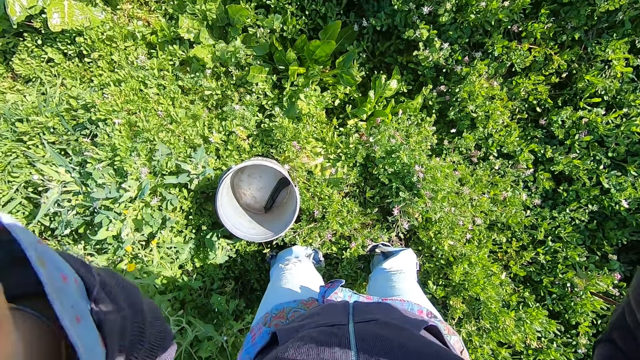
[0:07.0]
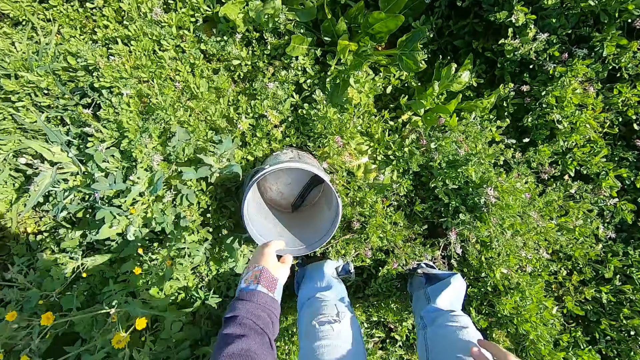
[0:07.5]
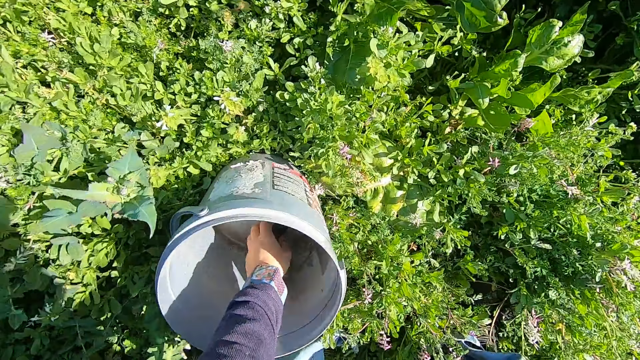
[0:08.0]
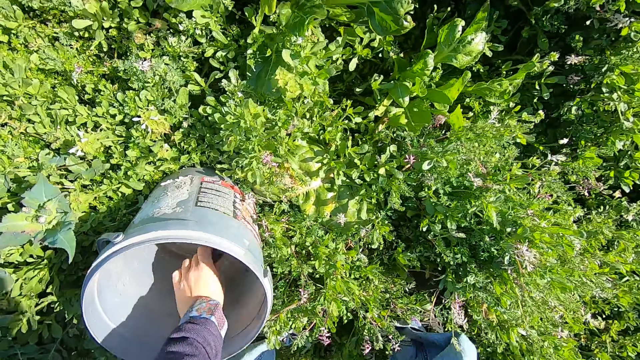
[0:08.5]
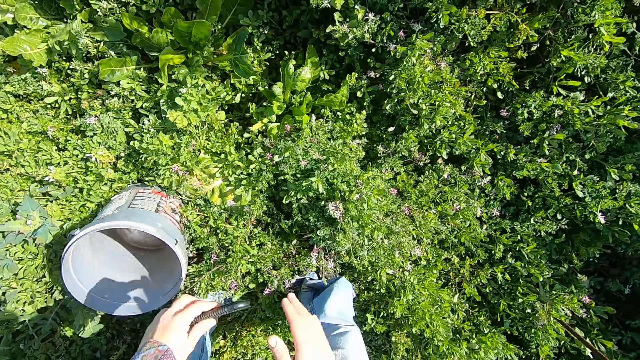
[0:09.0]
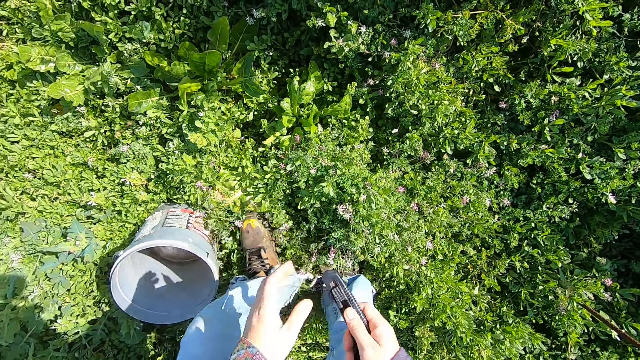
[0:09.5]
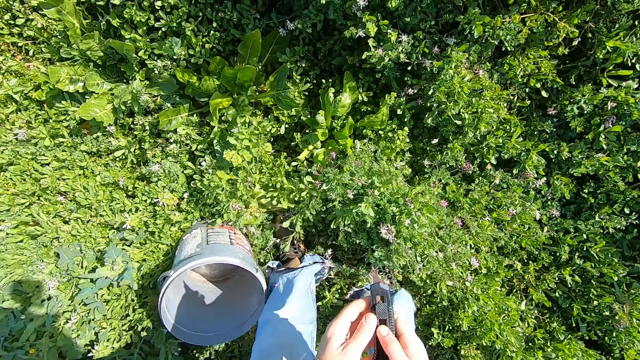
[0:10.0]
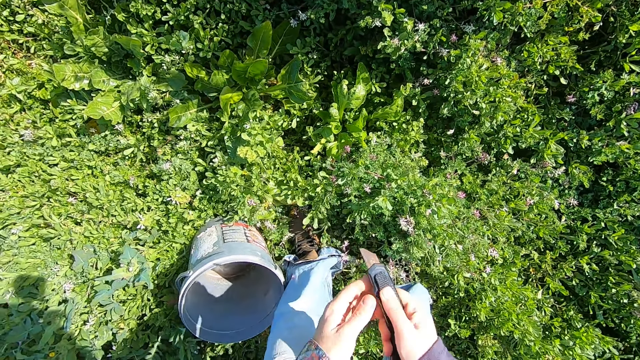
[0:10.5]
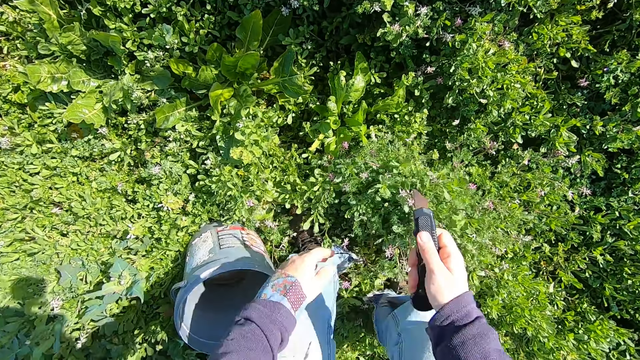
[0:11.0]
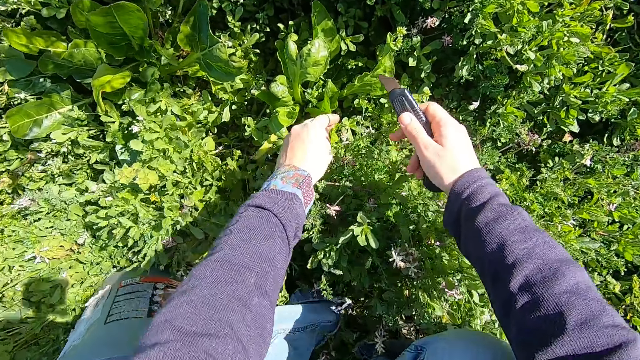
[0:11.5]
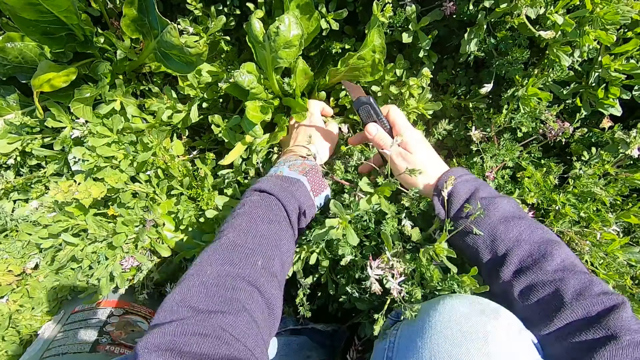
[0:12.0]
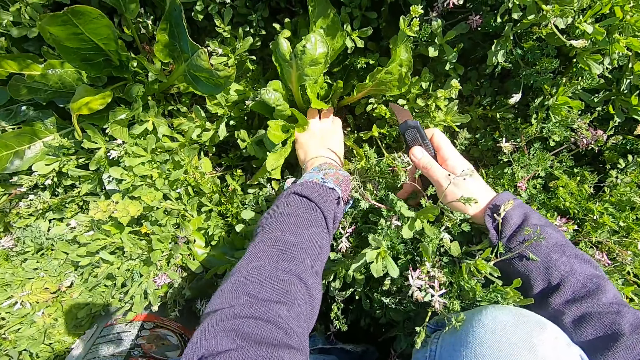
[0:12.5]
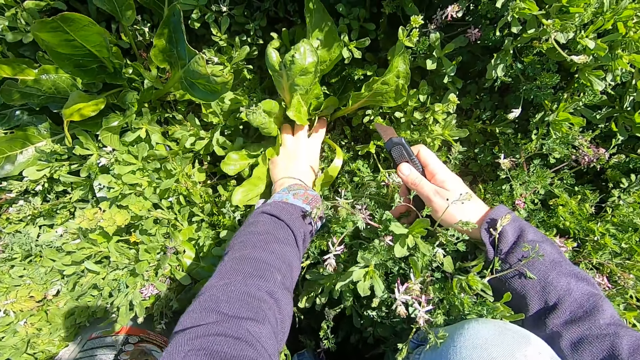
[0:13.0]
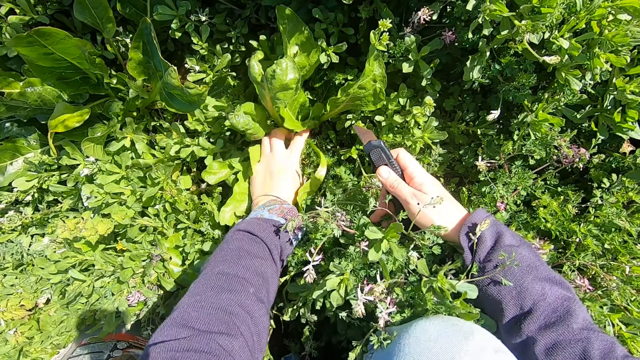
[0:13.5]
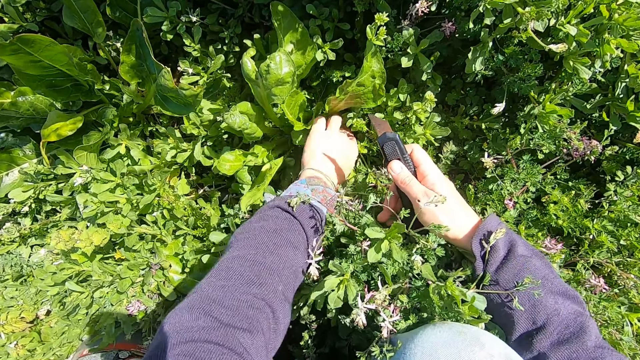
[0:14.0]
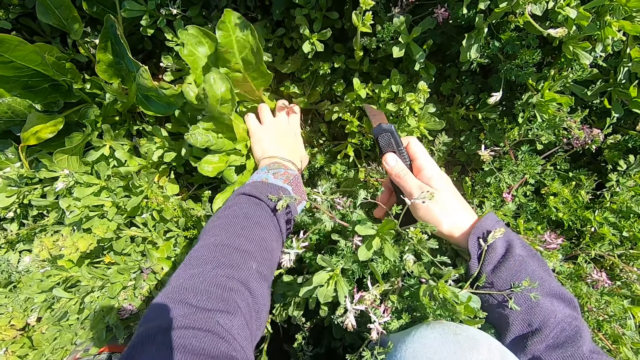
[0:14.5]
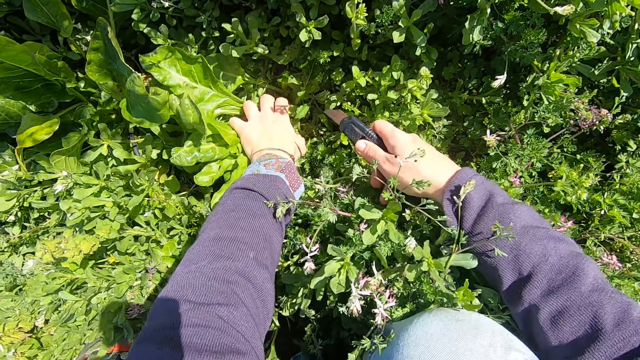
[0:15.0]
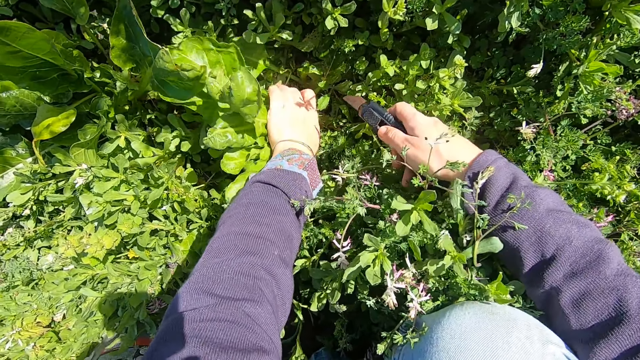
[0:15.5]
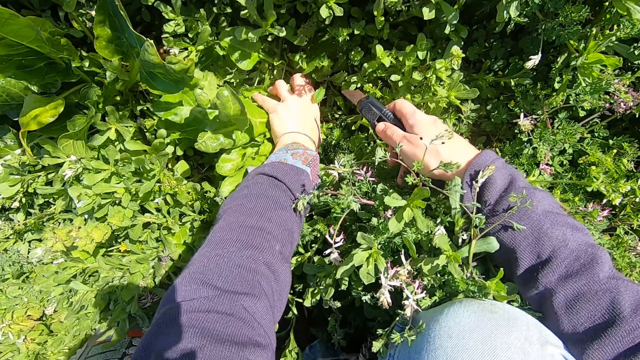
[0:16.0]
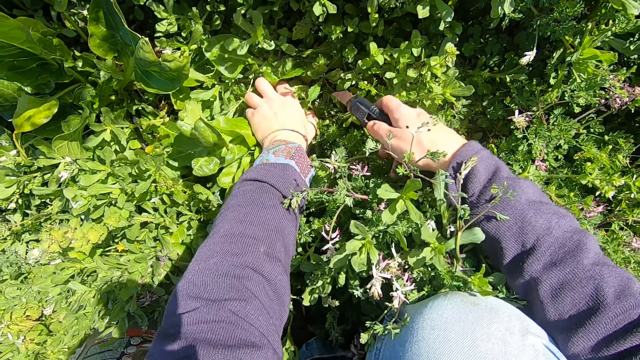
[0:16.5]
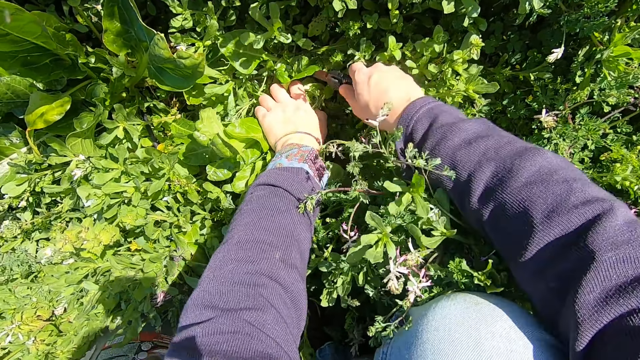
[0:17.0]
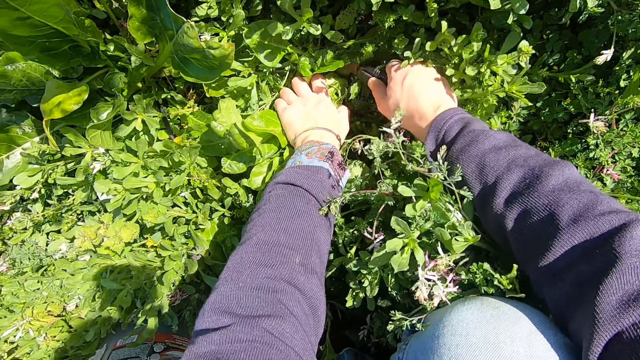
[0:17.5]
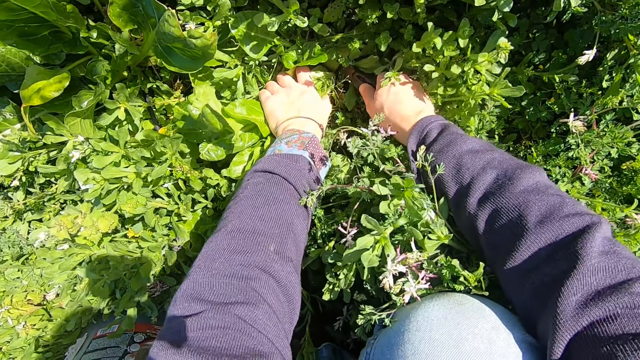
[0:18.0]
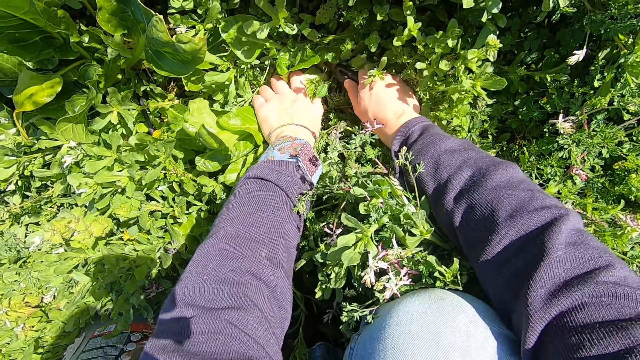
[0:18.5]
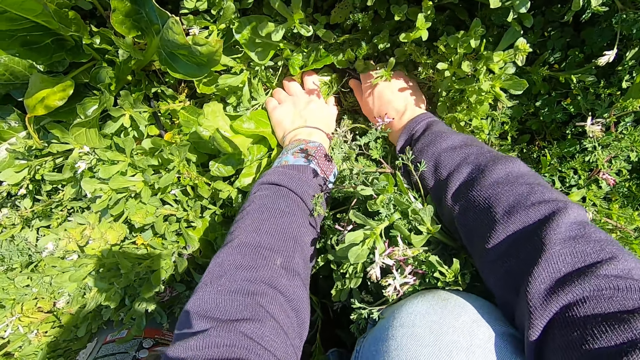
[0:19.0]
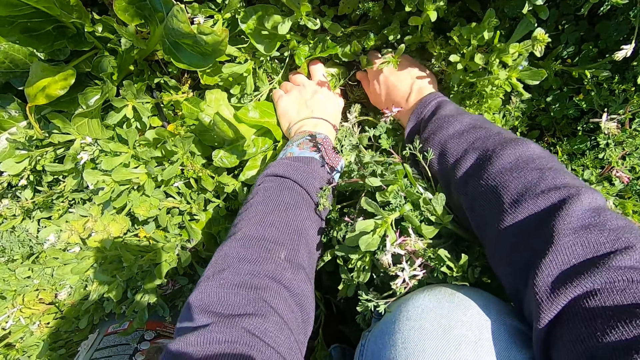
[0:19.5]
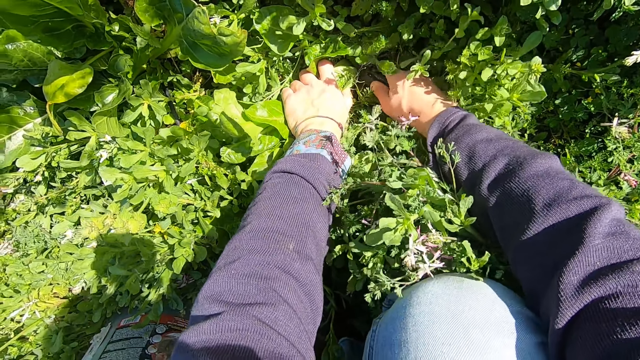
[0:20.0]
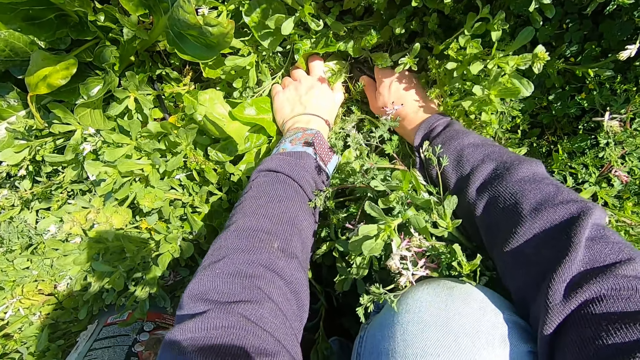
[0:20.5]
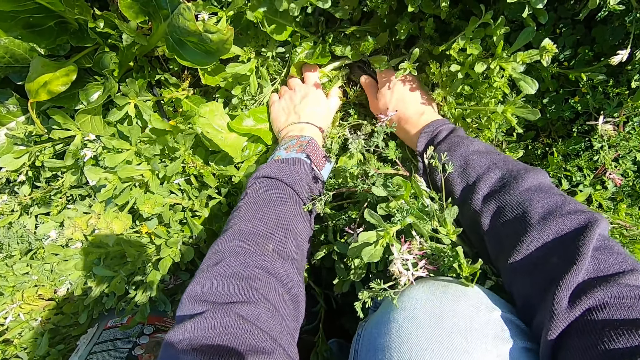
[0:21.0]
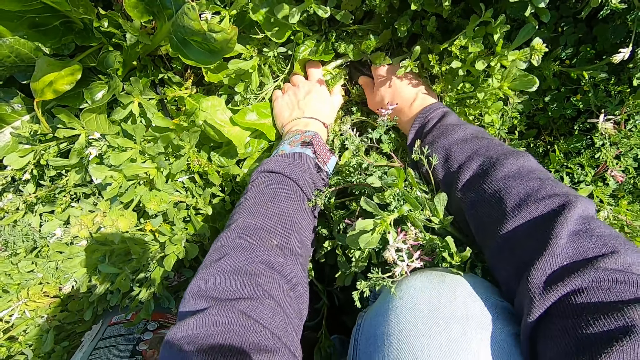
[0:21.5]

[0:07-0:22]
The camera wearer bends on the bucket. He picks a cutter knife from the bucket with his left hand. He passes the cutter knife from his left hand to his right hand. He moves his left leg forward. He adjusts the cutter knife. He bends on a spinach plant. He touches some plants. He holds a plant with his left hand. He cuts the spinach plant with the cutter knife.

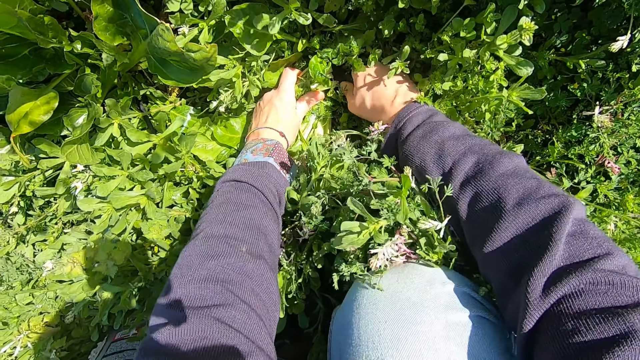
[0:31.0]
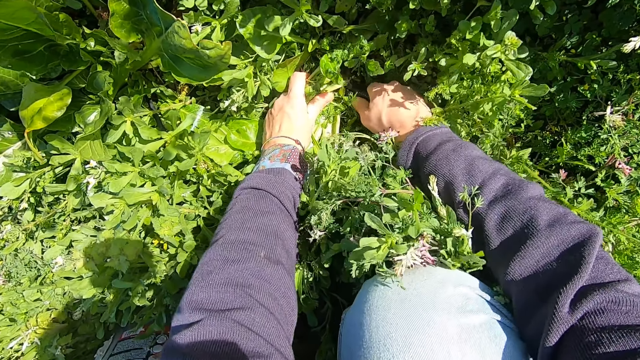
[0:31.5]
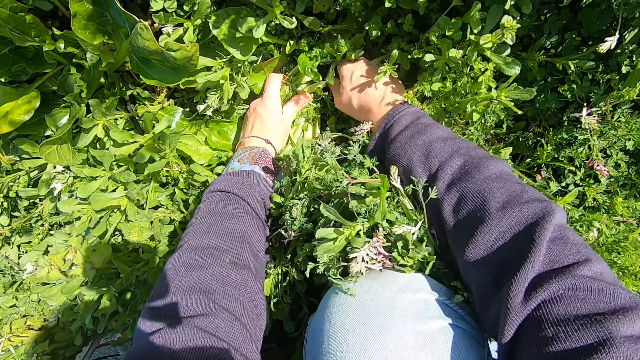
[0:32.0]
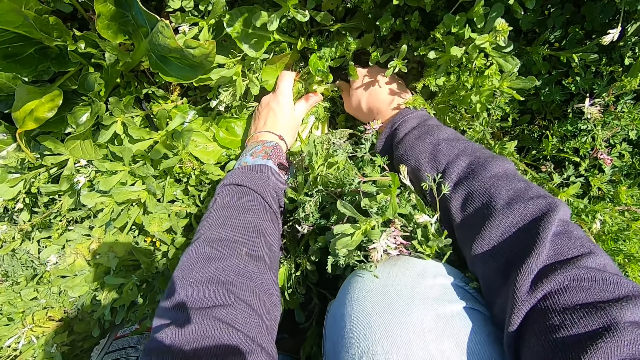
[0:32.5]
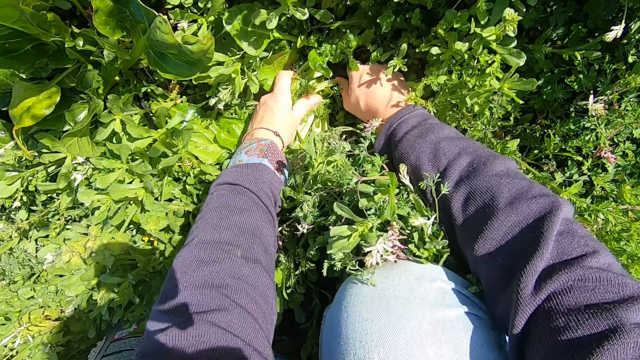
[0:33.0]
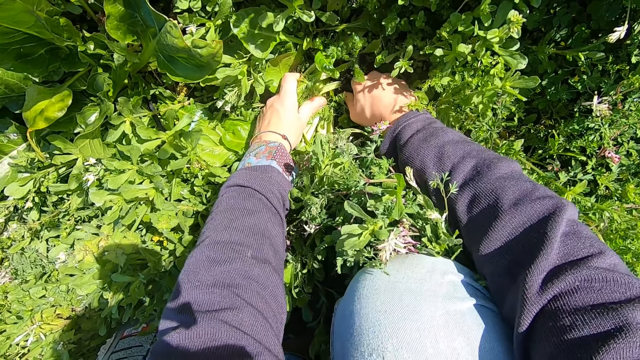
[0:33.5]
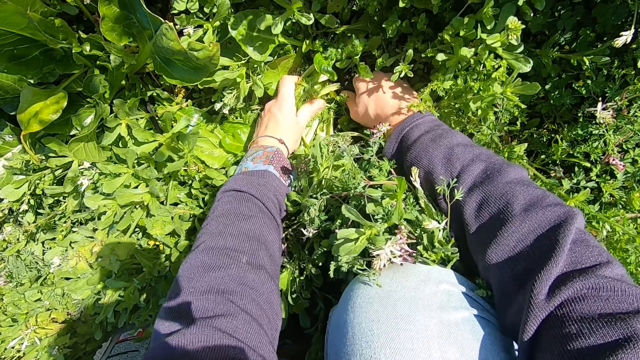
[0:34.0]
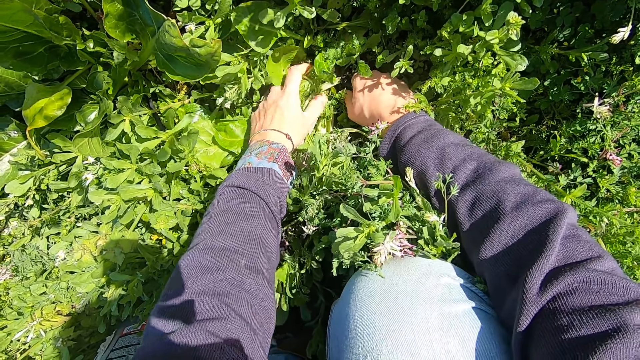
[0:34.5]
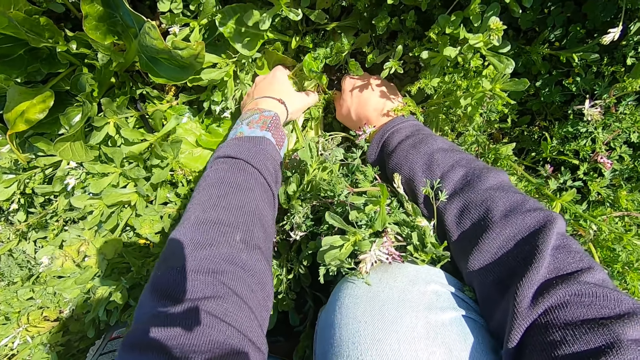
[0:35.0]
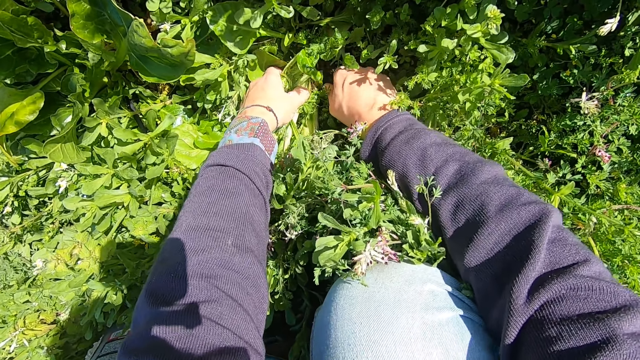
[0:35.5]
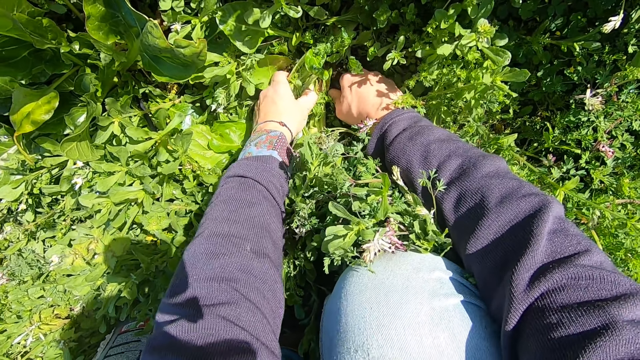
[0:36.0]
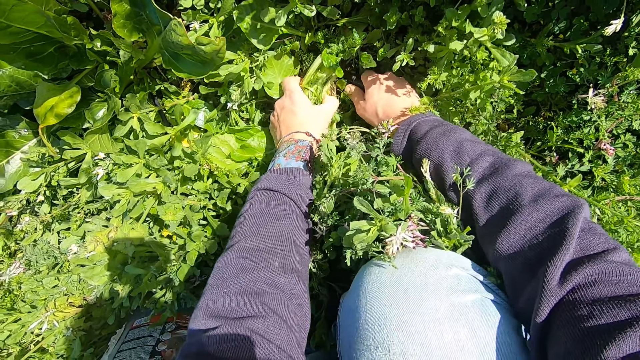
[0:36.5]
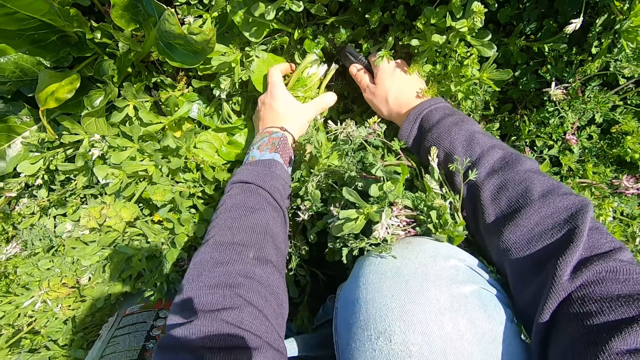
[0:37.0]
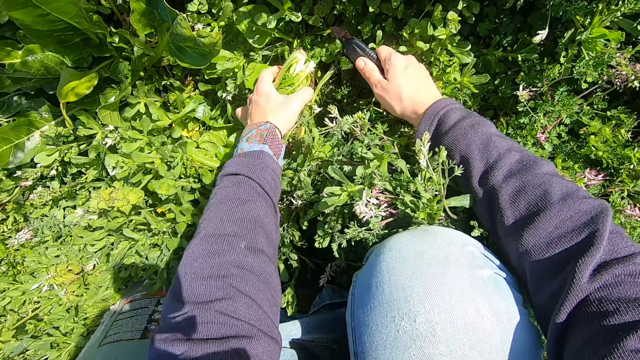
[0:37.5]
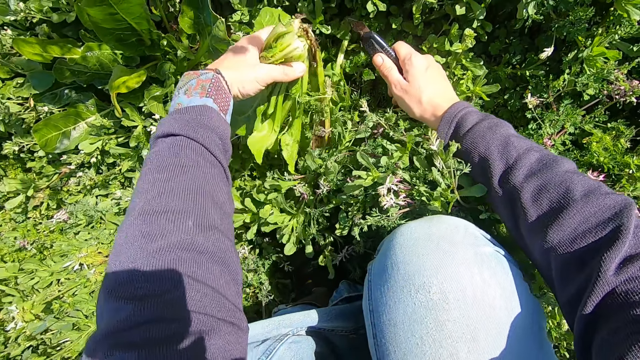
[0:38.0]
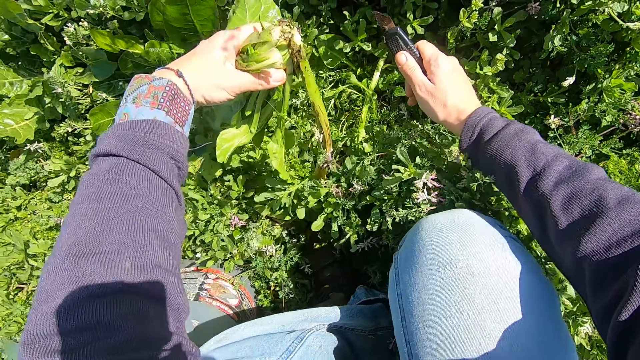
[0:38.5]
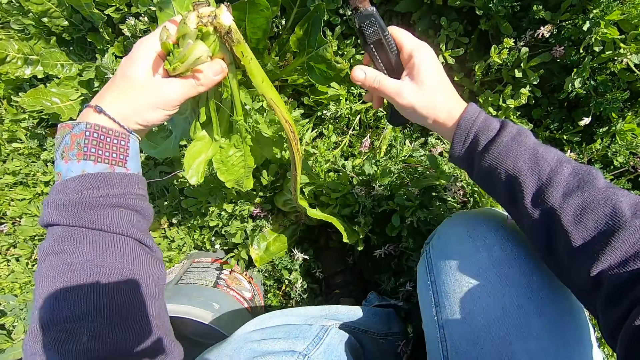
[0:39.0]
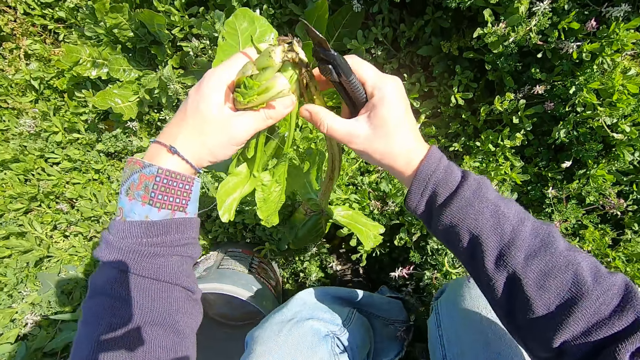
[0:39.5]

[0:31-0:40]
The camera wearer brings out the cut plant. They pluck a part of the cut plant from the cut plant.
